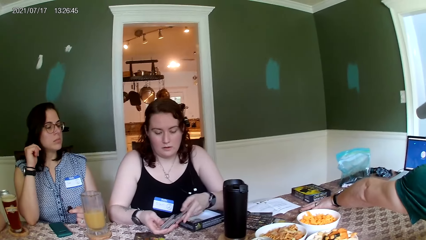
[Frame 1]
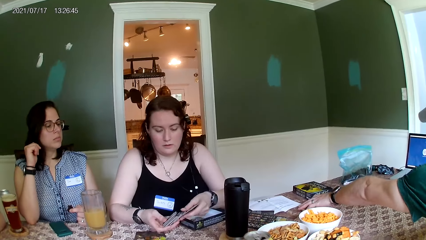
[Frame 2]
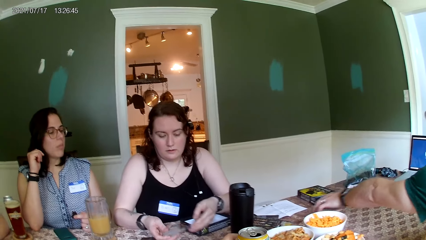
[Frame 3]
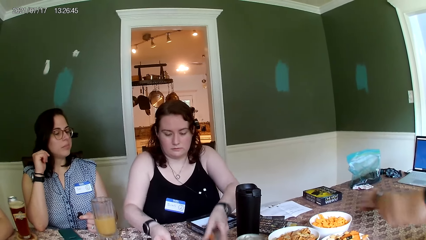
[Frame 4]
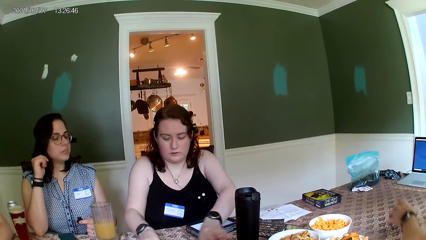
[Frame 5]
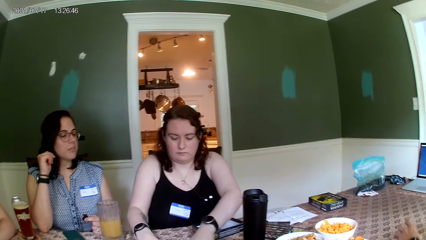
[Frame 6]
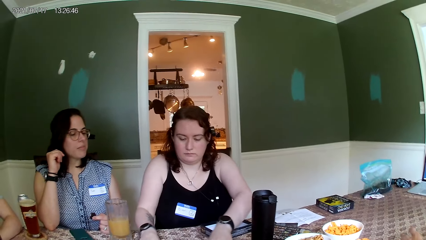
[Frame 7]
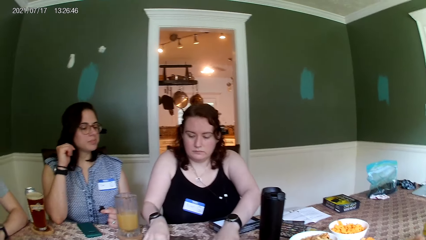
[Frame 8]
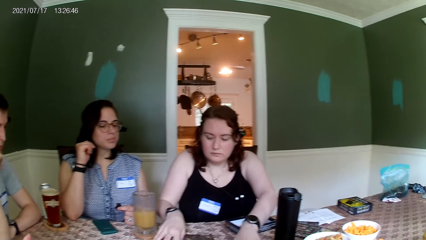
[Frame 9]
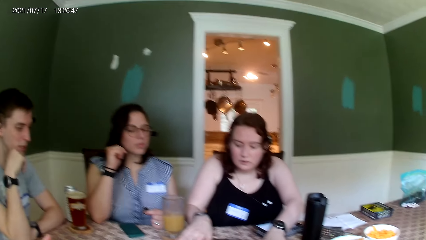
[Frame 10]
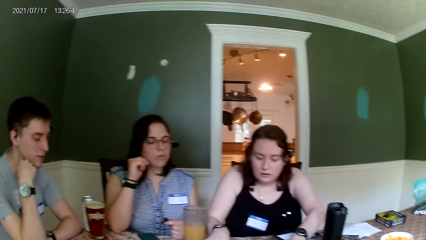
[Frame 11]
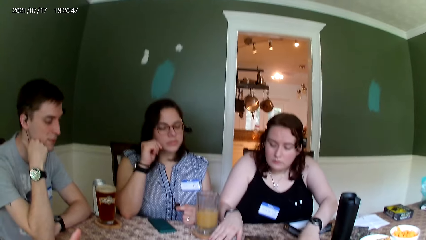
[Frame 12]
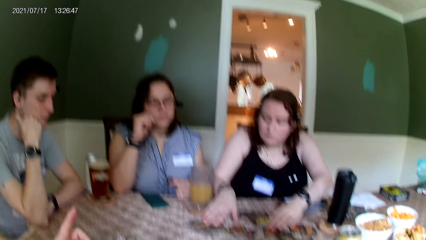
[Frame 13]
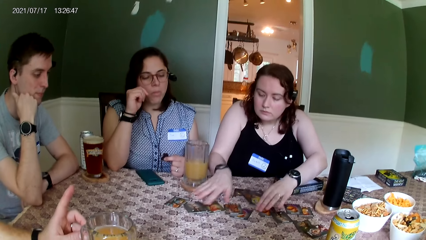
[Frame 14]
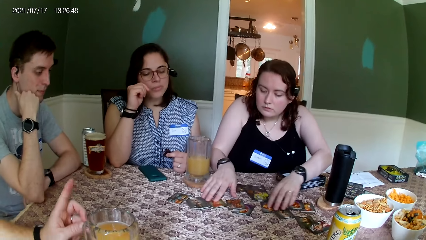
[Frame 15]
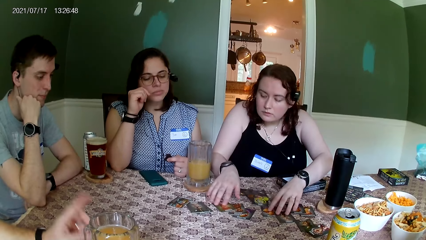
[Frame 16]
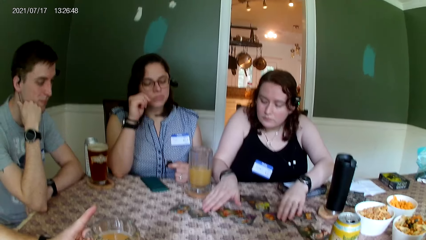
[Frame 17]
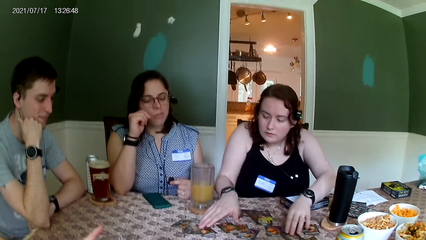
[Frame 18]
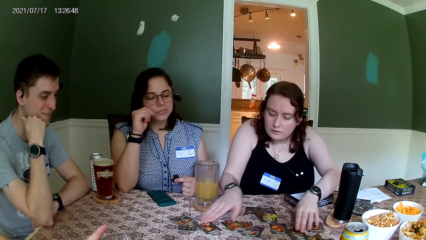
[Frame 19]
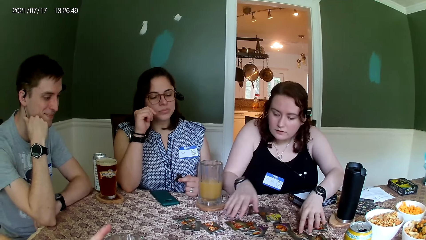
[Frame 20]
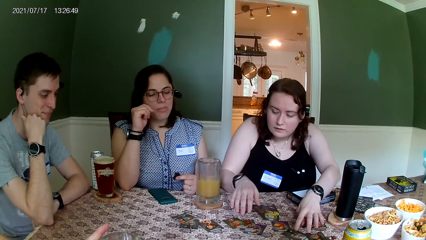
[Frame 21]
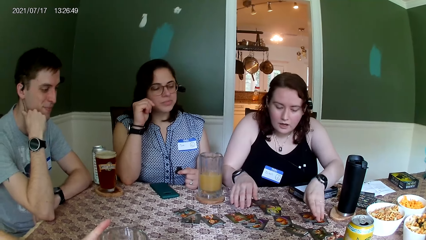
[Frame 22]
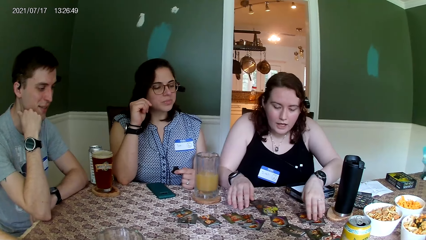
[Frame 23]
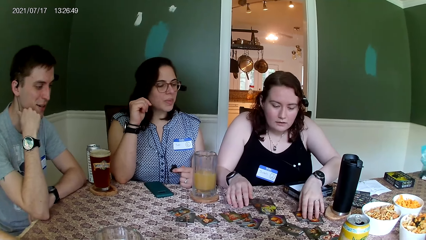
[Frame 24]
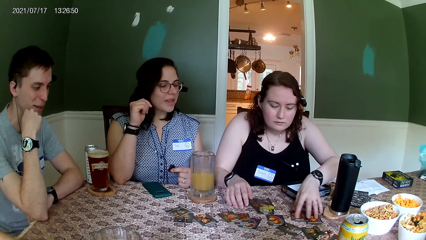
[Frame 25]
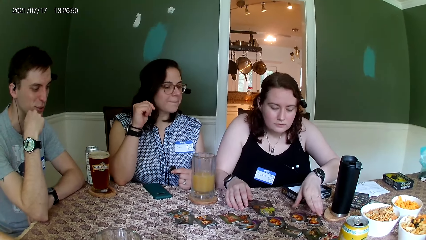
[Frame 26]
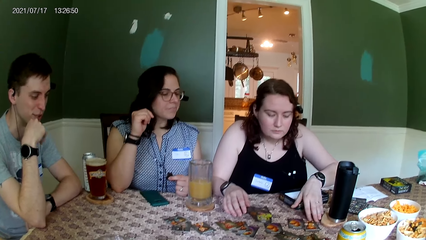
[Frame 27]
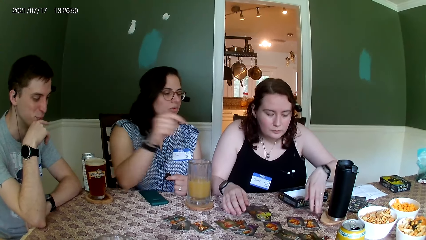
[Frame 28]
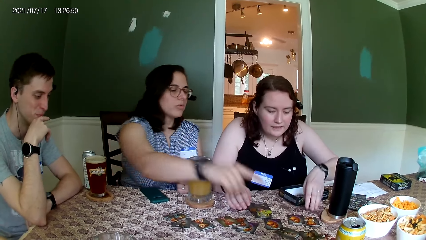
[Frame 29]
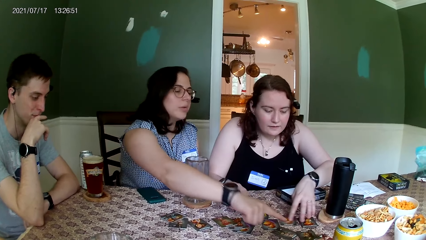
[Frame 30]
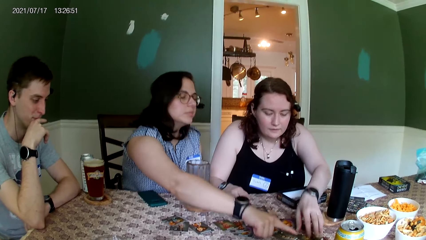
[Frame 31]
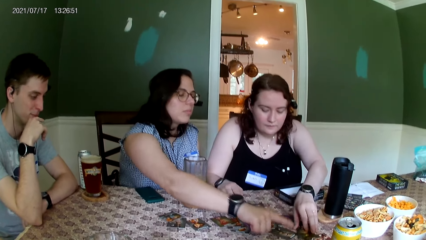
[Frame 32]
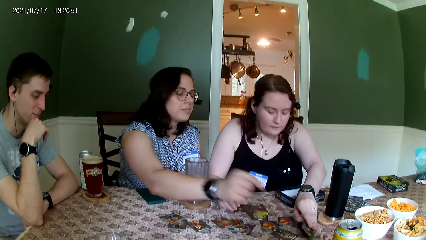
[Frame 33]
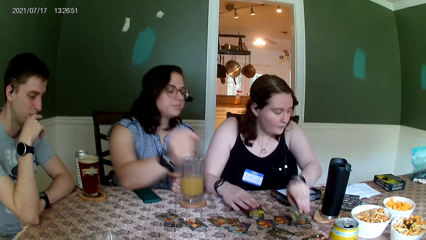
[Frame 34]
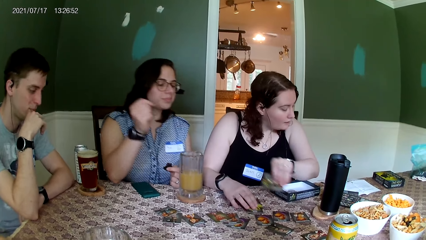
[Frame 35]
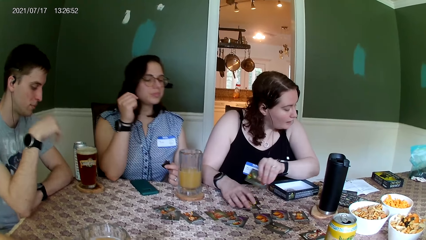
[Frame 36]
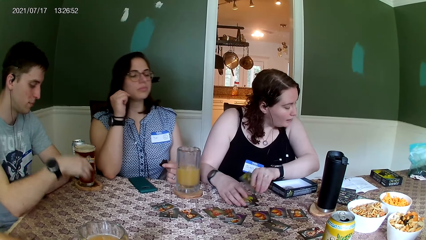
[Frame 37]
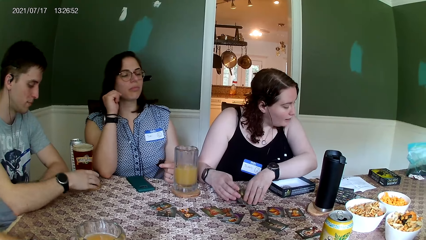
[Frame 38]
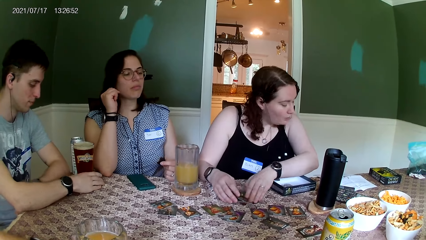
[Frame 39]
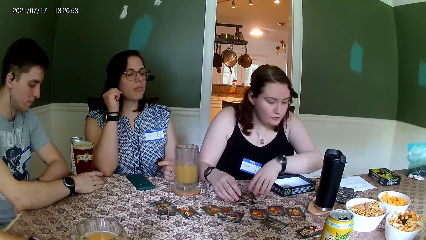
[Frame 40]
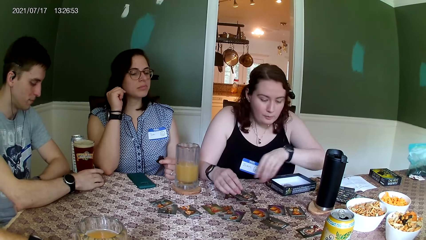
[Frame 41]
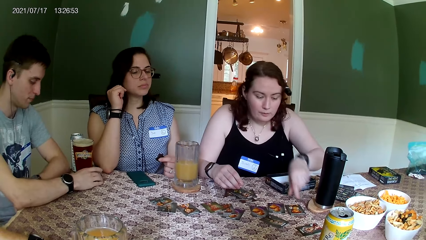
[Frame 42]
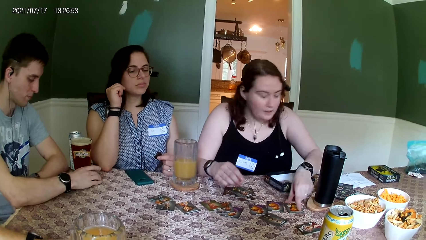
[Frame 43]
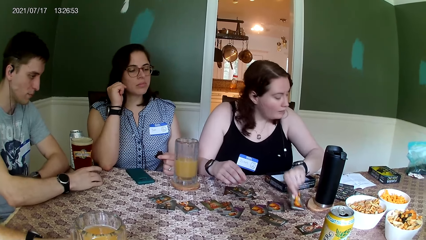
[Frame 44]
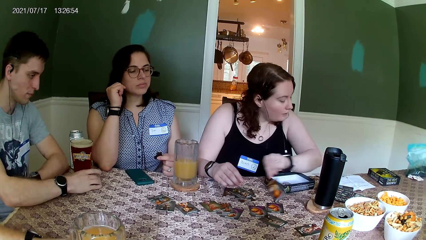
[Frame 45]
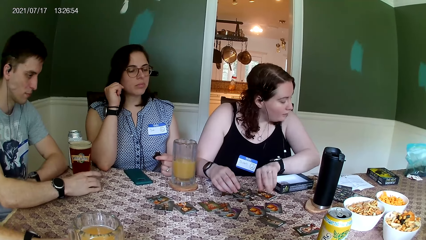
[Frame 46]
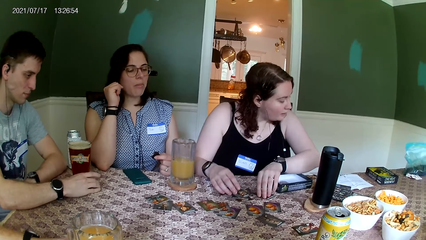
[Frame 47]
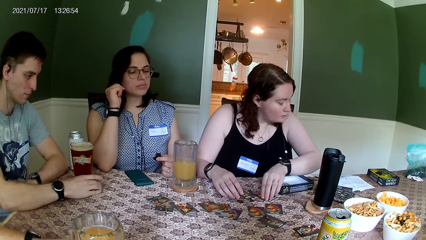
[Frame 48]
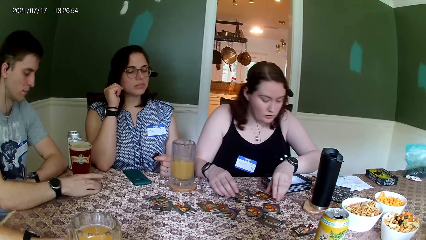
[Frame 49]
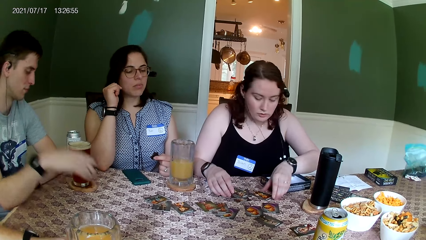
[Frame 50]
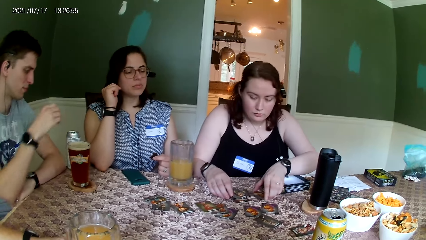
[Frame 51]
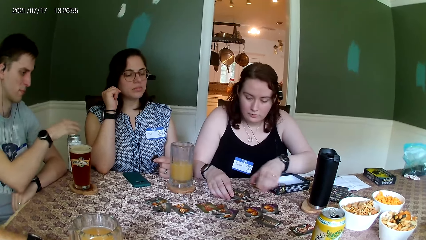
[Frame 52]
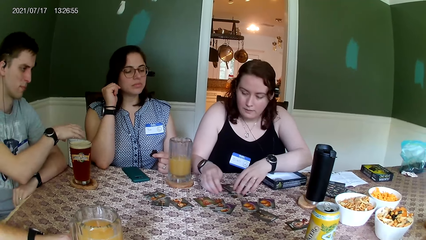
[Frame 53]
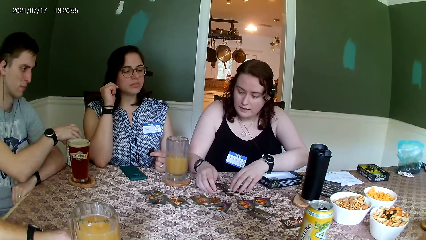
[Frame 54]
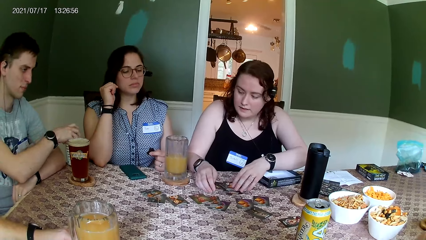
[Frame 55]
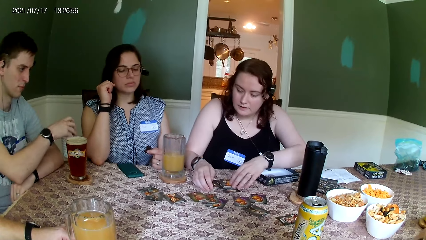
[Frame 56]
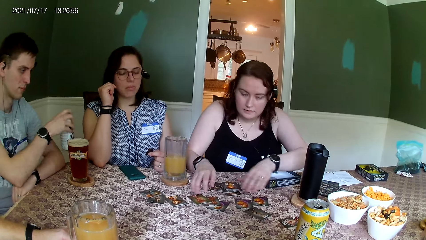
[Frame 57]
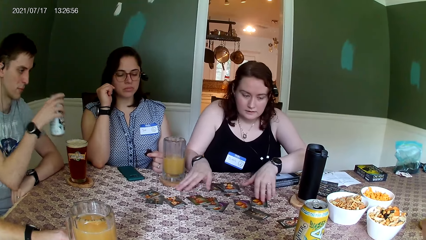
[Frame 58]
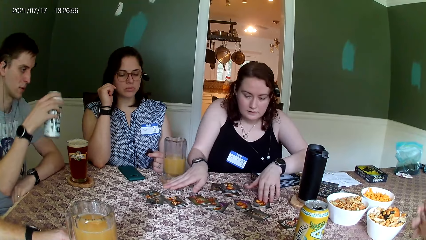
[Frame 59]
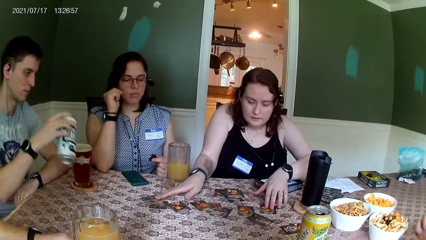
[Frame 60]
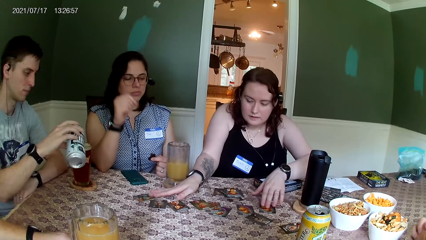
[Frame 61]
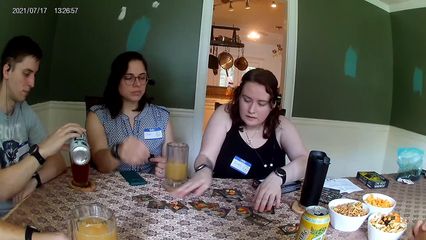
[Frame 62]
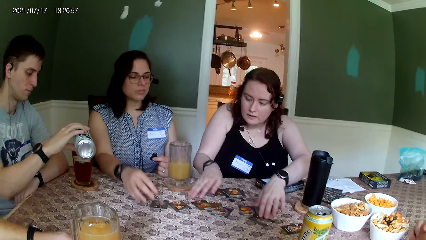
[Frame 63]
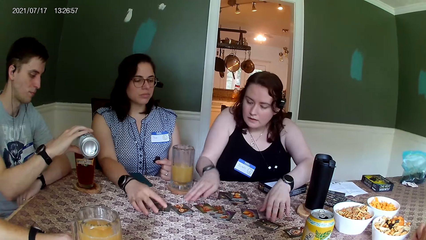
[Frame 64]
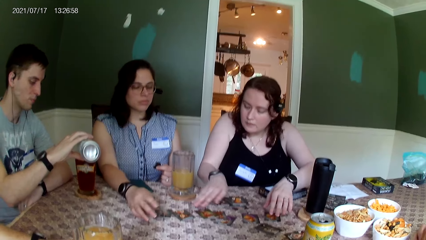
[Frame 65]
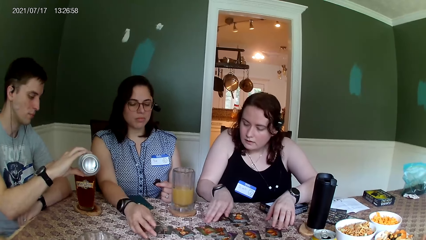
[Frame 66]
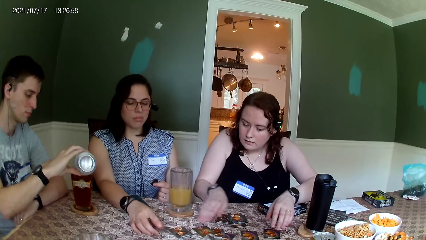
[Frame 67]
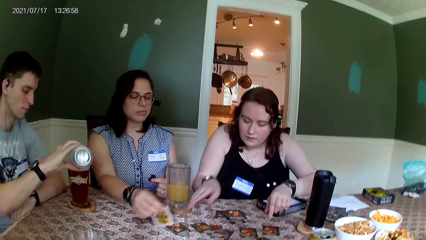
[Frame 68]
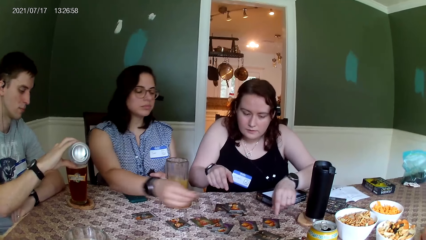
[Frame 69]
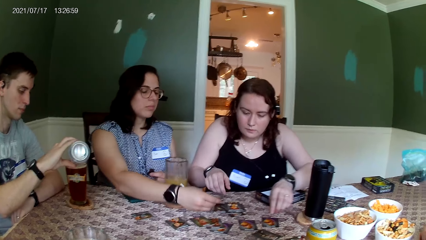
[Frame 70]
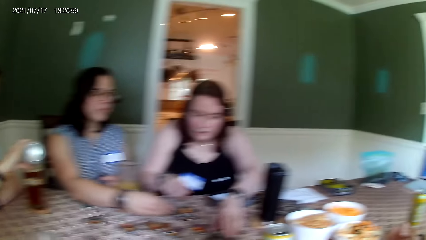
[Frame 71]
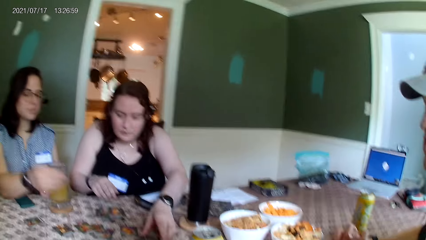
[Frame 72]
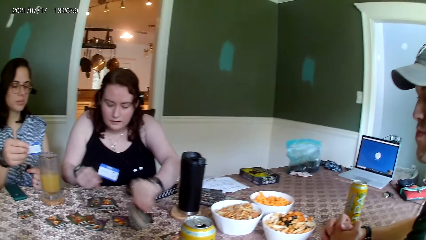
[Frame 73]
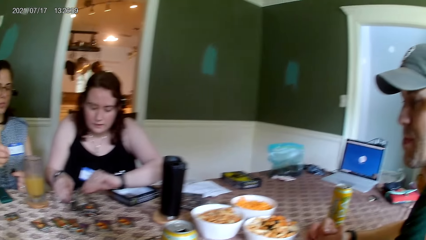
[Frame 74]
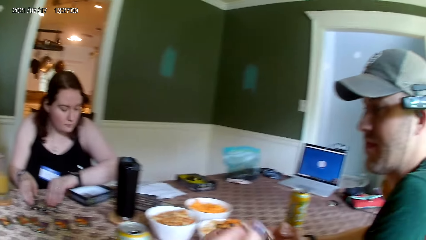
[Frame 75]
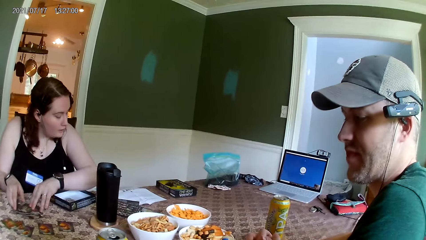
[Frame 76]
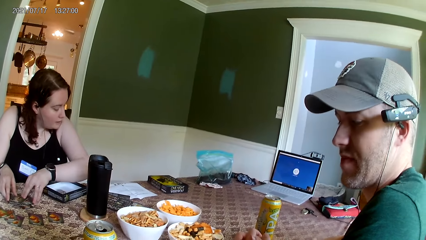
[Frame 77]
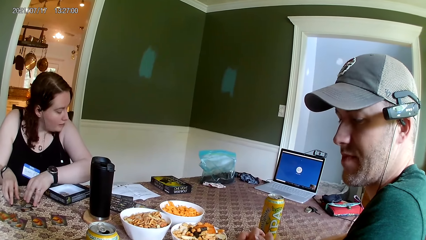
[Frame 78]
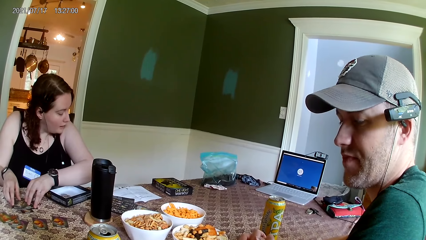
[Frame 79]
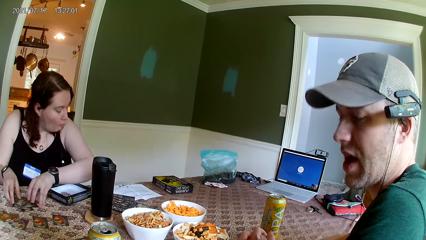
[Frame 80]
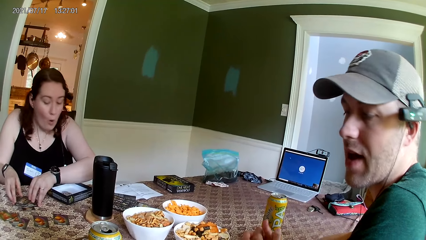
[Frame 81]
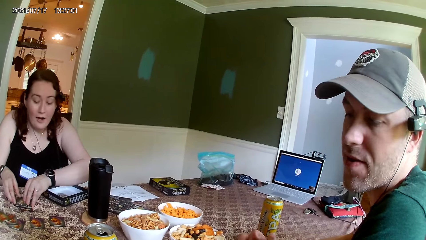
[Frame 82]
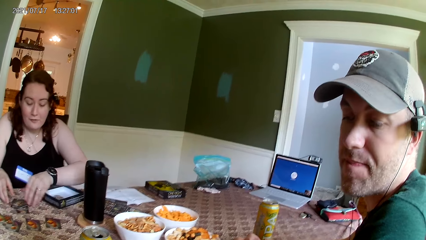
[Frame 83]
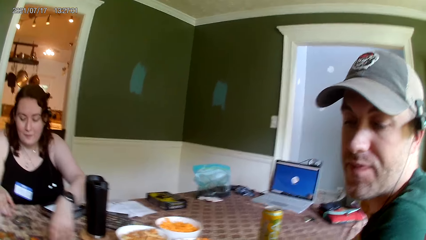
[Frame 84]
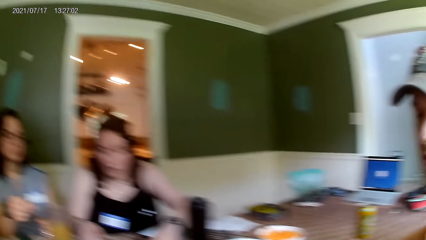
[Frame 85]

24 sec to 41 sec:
A woman puts the cards on the table with her hands. A man picks up a drink coaster from the table with his left hand. The man drops the drink coaster on the table with his left hand. The woman spreads the cards on the table with her hands. The woman touches cards on the table. Another woman touches a card on the table with her right hand. The first woman picks up a card from the table with her left hand. Another man moves a cup of drink with his right hand. The first woman drops the card on other cards with her left hand. The first woman moves a card on the table with her left hand. The first woman lifts up the card from the table with her left hand. The first woman drops the card on other cards with her left hand. The other man picks up a can drink from the table with his right hand. The first woman spreads the cards on the table with her hands. The other man pours some drink from the can into the cup with his right hand. The other woman picks up a card from the table with her right hand. The other woman holds cards. The other woman drops the card on the table with her right hand. The first woman picks up a card from the table with her left hand. The first woman drops the card on the table with her left hand.
